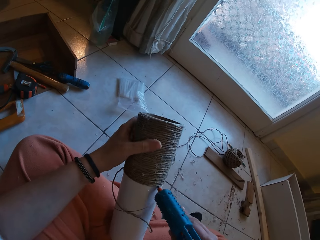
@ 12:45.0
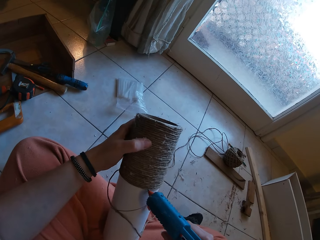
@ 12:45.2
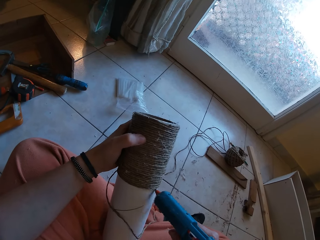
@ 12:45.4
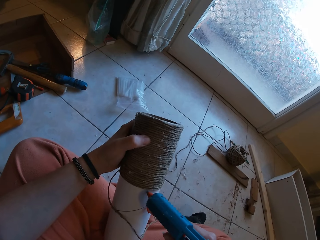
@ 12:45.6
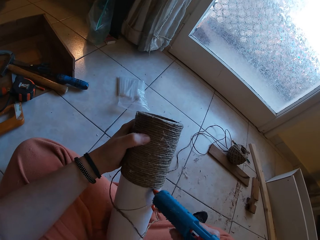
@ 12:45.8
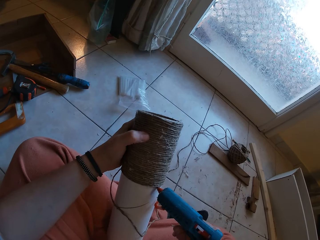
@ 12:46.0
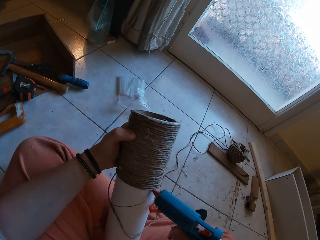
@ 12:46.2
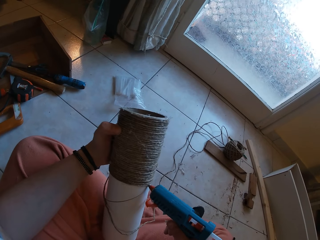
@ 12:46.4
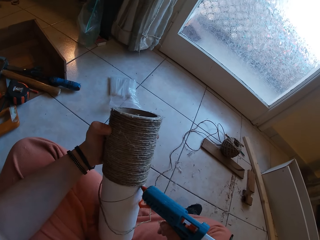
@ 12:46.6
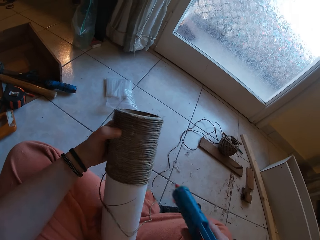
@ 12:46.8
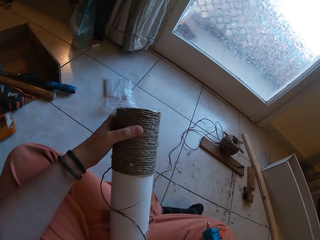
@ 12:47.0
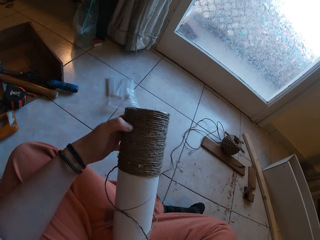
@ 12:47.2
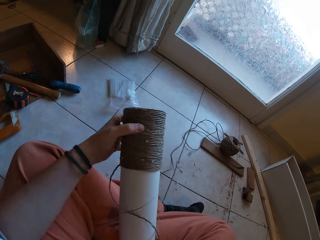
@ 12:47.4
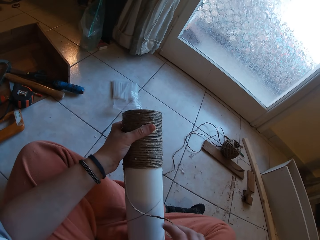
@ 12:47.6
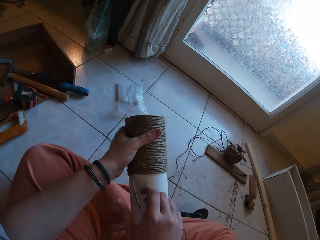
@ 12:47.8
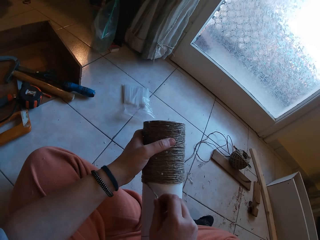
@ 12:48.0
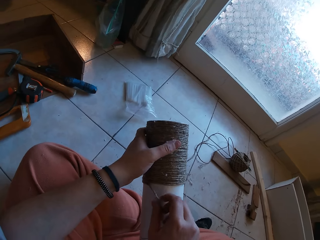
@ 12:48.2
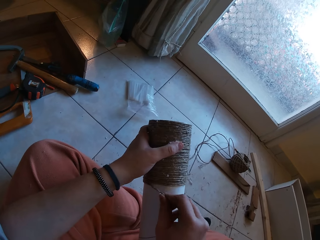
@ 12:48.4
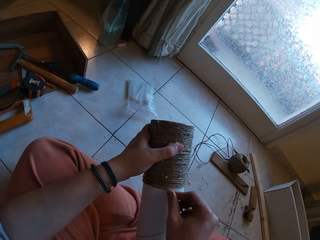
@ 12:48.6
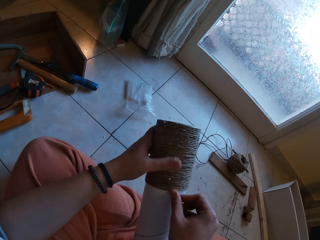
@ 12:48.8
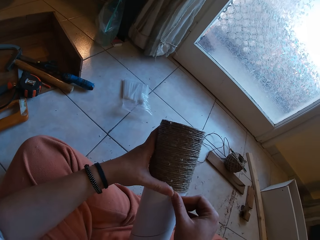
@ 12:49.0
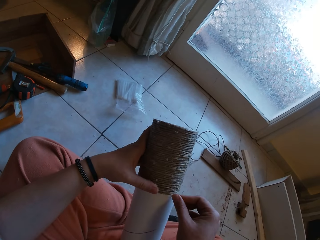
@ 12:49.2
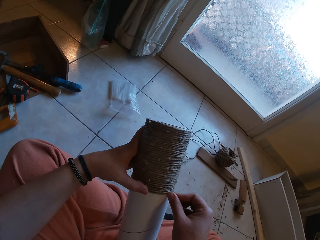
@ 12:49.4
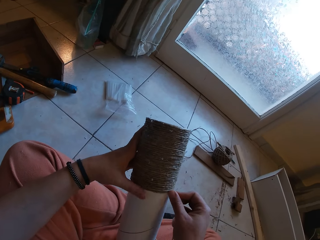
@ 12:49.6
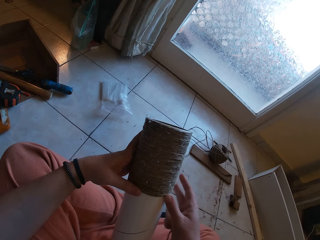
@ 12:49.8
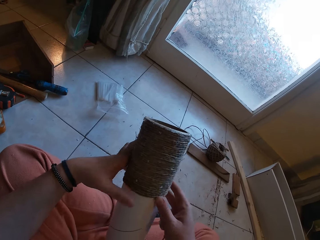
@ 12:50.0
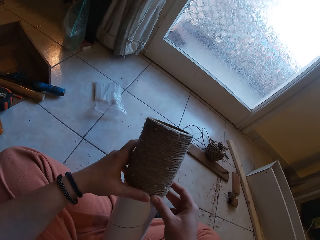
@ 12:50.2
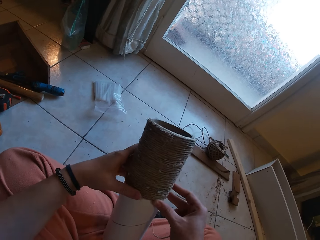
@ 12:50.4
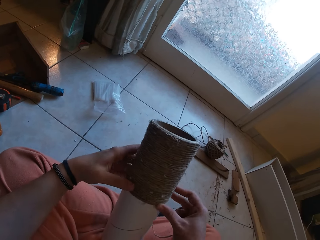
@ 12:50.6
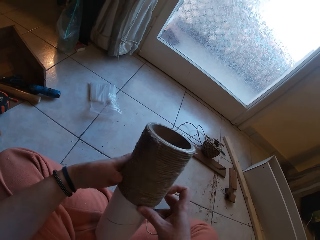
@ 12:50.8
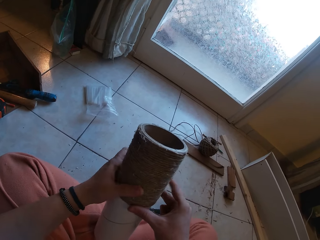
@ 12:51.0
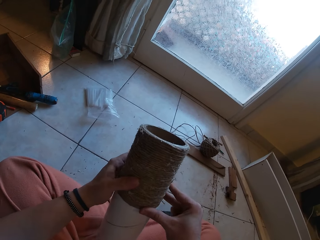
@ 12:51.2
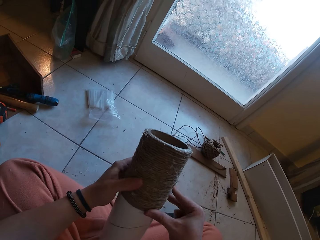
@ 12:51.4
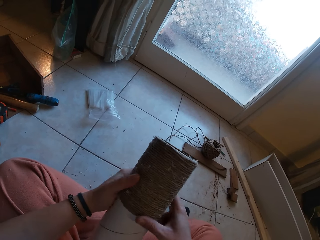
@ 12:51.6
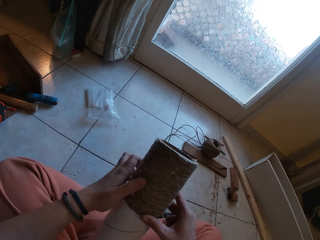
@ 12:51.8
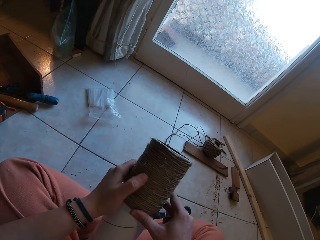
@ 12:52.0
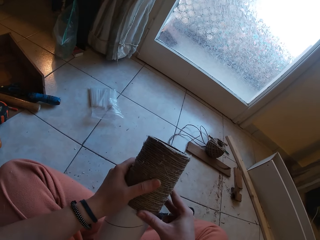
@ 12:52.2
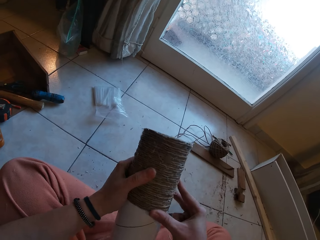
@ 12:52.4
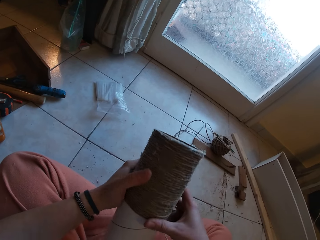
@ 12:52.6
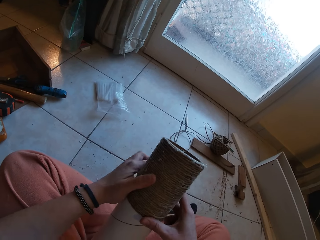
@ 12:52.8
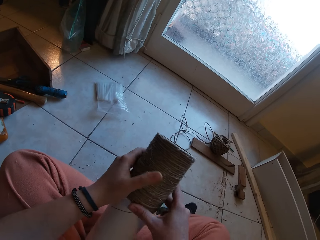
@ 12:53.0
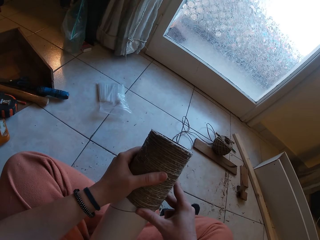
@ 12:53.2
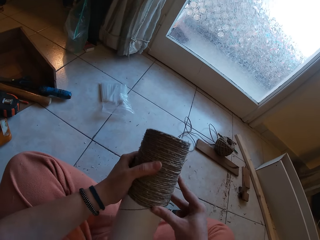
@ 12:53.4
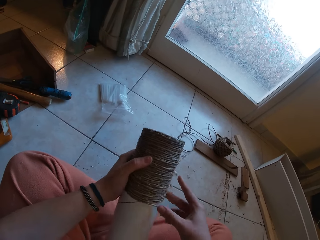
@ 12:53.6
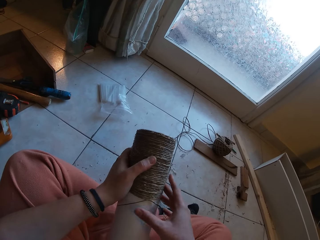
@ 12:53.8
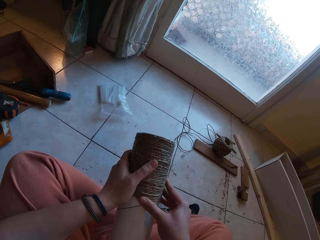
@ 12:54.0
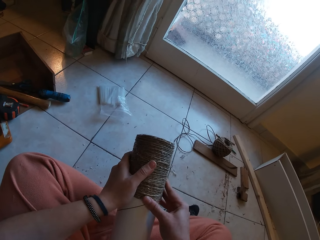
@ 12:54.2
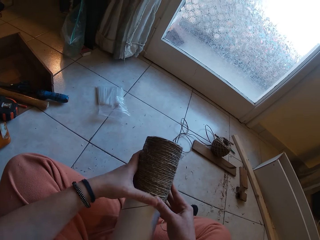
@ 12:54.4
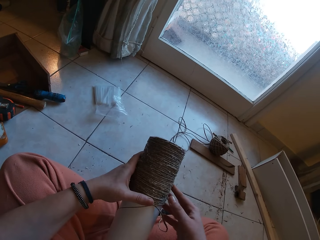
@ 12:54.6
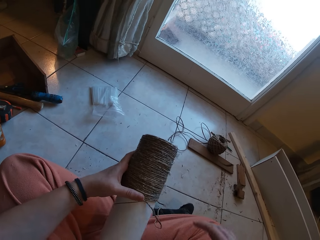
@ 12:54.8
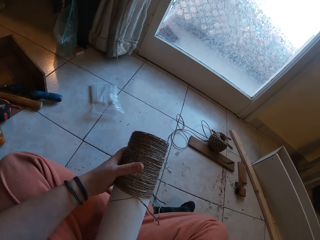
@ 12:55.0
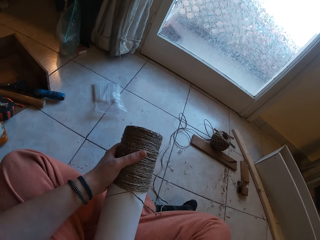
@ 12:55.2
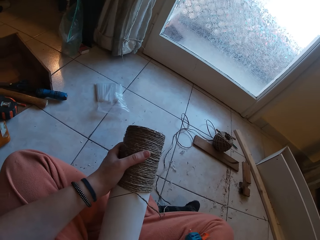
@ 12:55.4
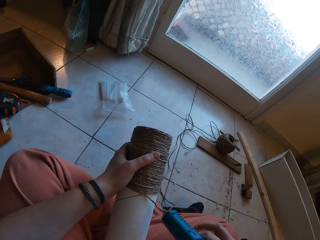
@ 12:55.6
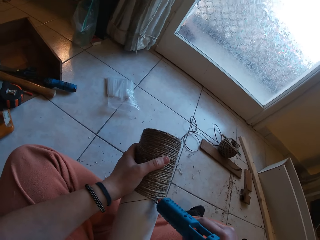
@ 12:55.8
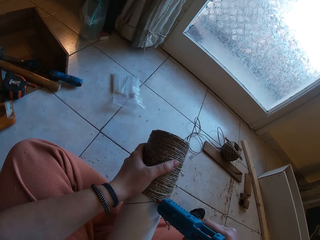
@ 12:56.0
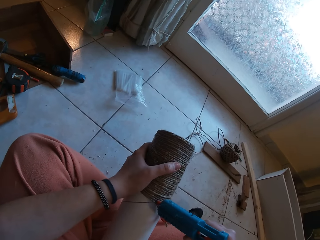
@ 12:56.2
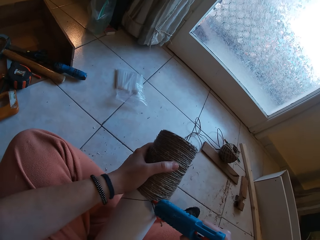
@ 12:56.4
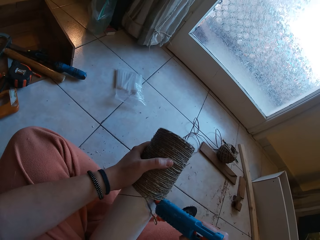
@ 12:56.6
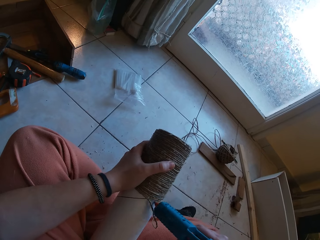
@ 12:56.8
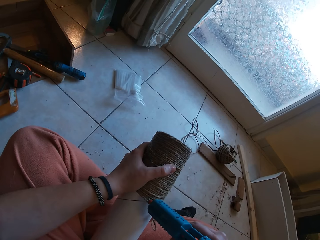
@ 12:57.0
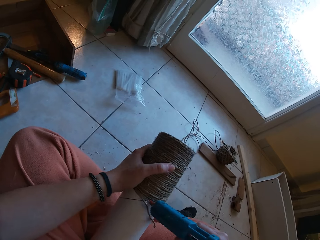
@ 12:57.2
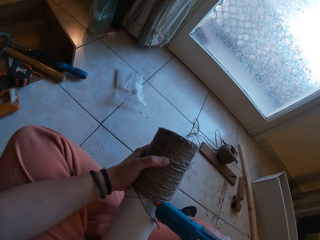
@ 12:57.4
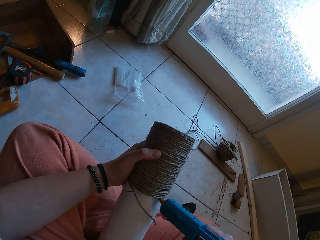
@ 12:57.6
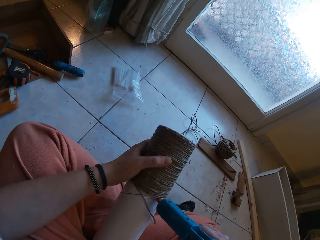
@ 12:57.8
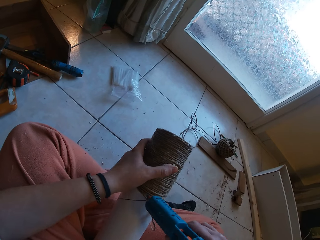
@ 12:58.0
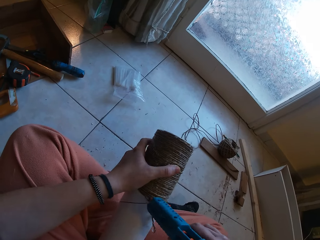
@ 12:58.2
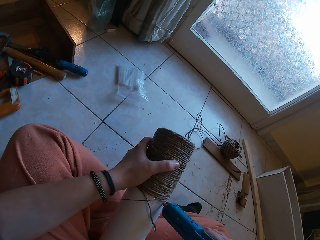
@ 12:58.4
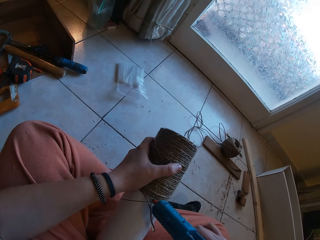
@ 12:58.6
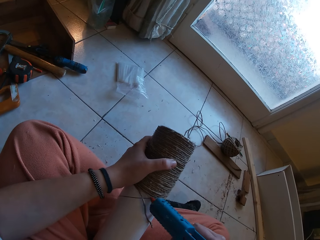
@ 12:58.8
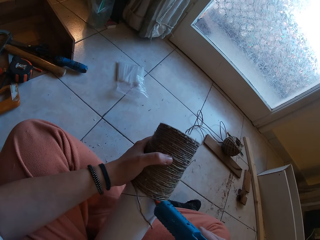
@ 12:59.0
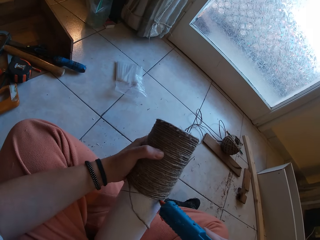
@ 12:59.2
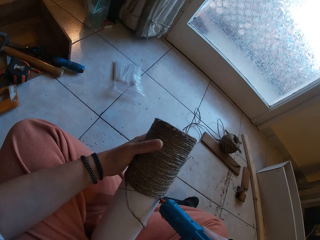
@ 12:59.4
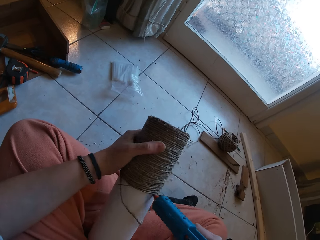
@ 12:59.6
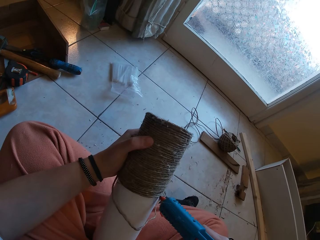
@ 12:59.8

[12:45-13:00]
The camera wearer drops the gun. He glues the yarn around the yarn cylinder gently with both hands. He rolls the rope around the box. He picks up the gun. He applies glue on the yarn with the glue gun in his right hand.

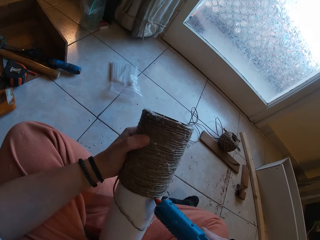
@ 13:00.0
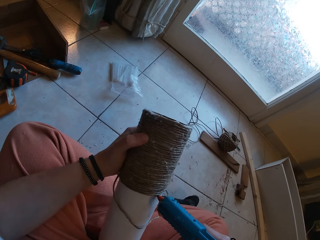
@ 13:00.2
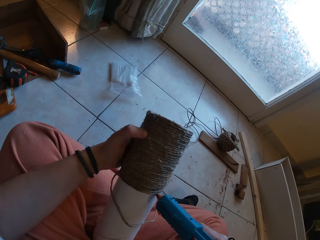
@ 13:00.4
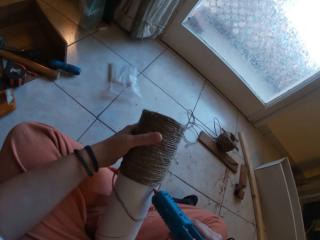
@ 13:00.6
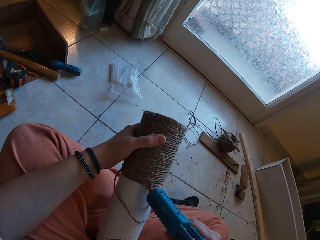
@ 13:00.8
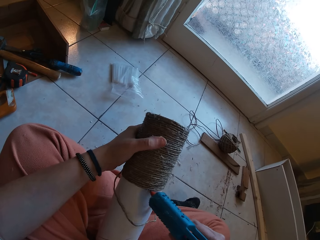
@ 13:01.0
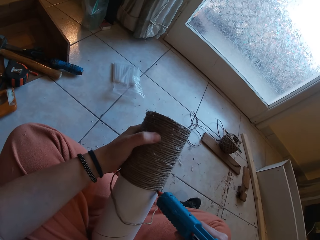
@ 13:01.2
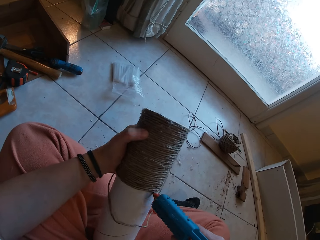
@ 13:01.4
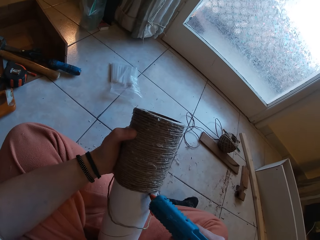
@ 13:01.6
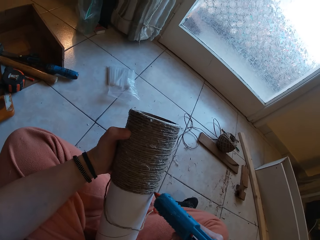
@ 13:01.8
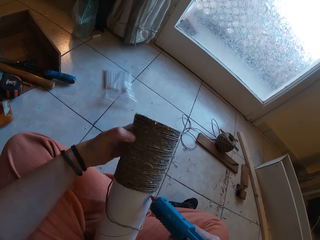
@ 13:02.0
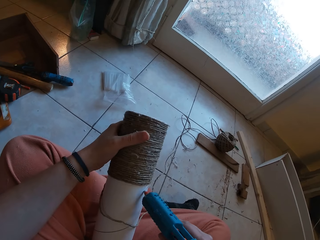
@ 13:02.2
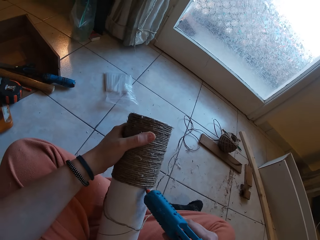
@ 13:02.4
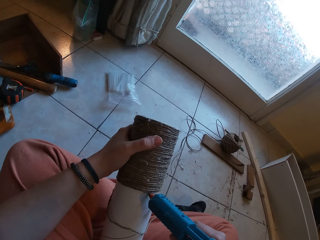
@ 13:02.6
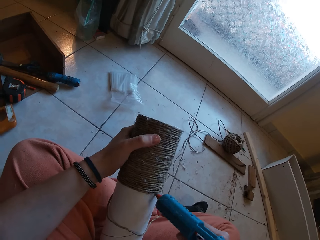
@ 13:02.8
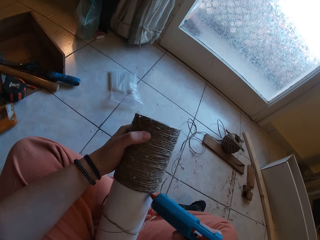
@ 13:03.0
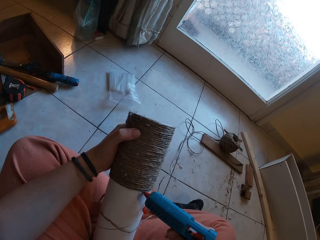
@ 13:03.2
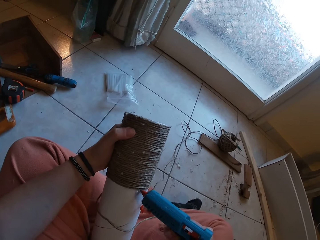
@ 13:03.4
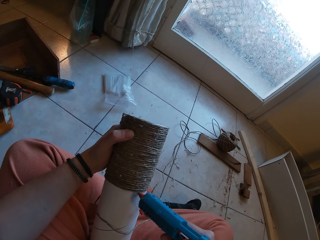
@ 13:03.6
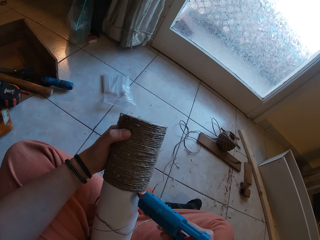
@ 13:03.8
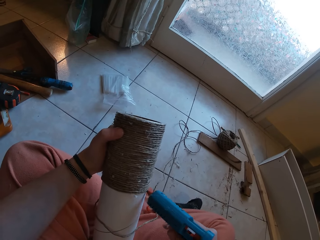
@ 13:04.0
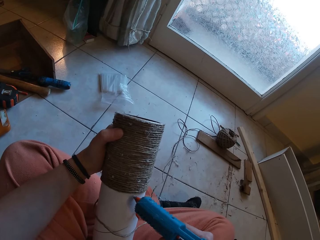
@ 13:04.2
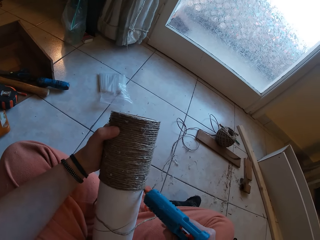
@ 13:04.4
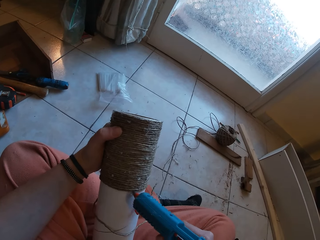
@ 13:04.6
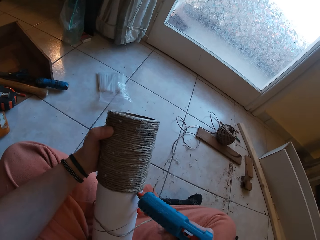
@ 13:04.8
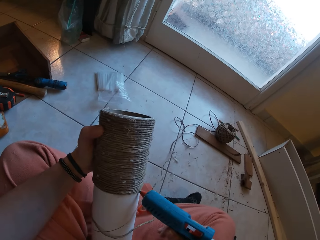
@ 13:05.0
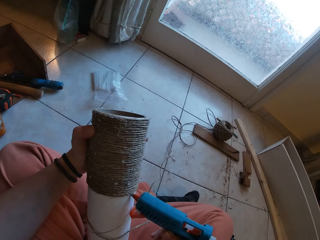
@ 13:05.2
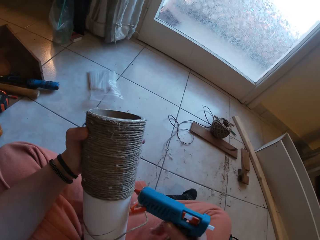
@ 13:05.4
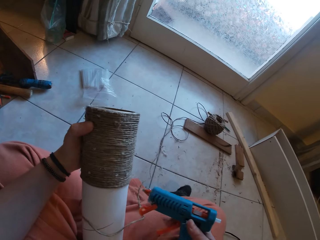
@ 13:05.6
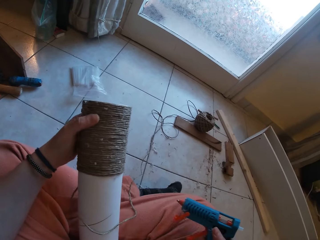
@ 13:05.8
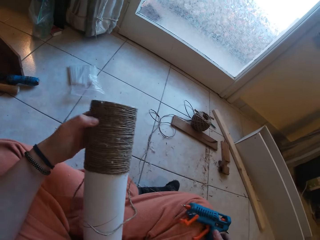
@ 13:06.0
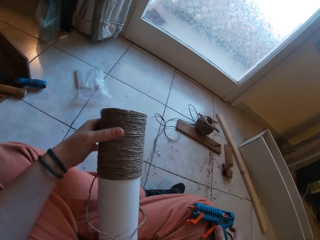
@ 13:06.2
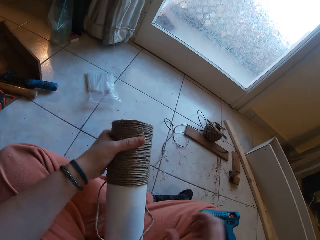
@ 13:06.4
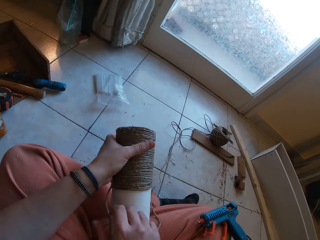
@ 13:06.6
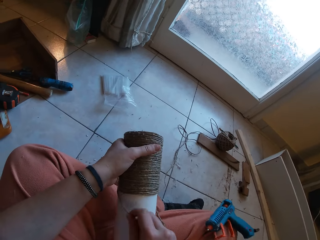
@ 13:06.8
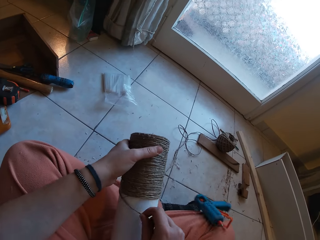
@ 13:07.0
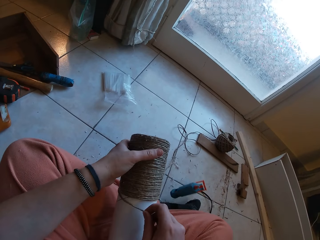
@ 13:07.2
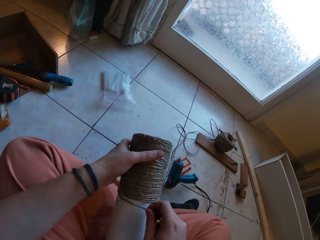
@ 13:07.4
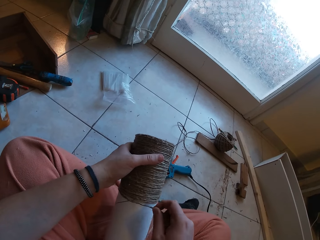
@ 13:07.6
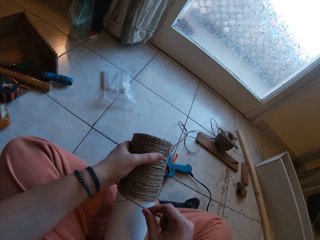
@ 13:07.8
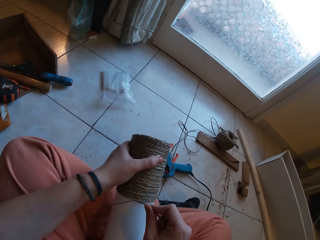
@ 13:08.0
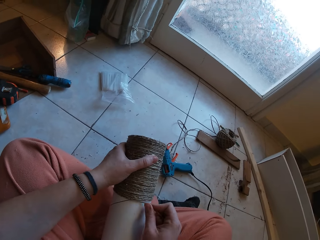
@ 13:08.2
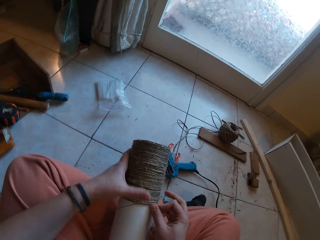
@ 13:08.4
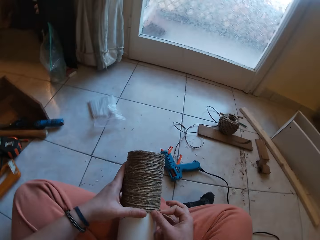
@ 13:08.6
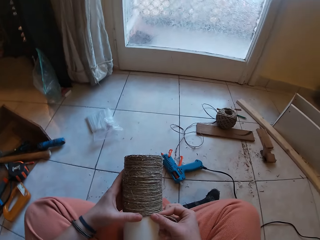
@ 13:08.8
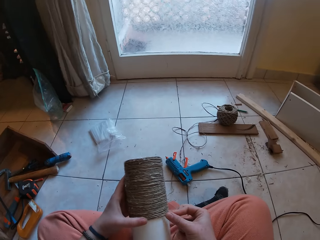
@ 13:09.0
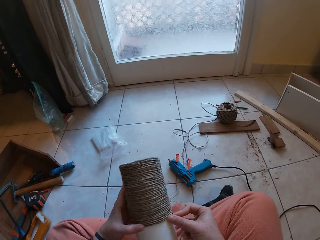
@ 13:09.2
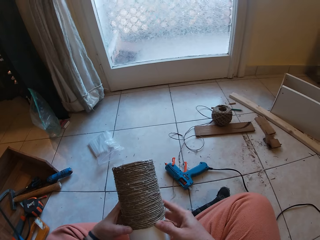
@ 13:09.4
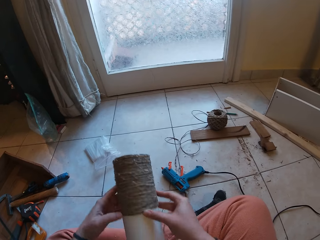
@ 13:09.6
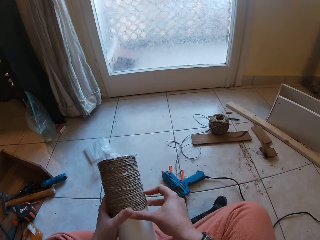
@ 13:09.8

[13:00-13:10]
The camera wearer drops the glue gun on his lap with his right hand. He glues the yarn around the yarn cylinder gently with both hands. He rolls the rope around the box.
